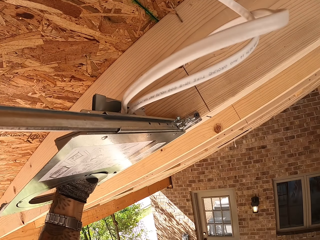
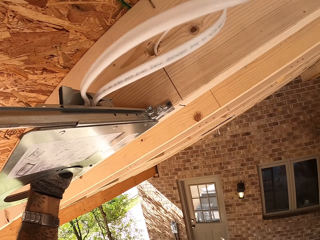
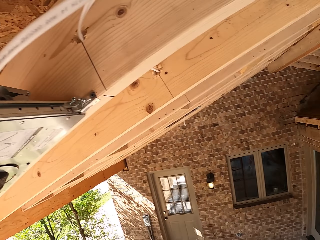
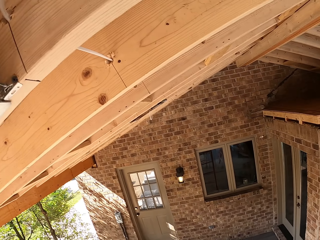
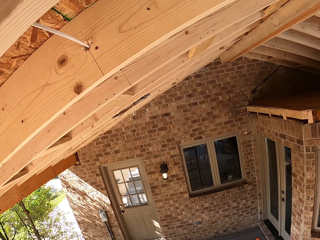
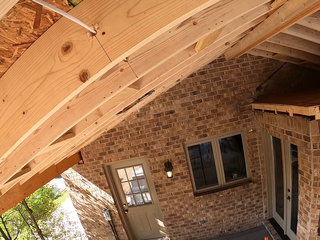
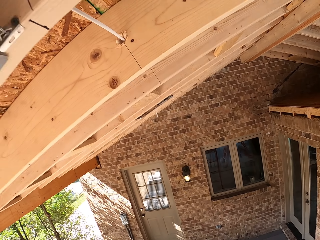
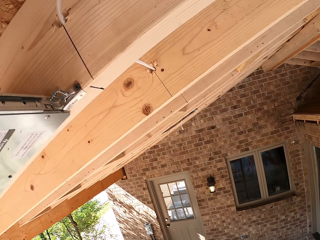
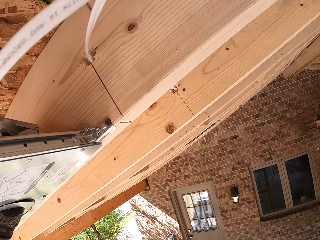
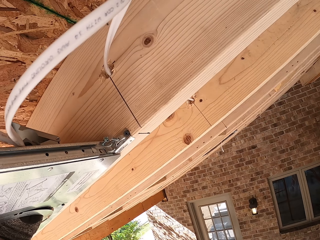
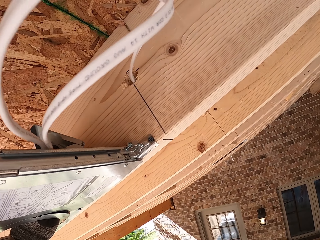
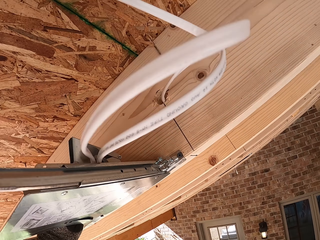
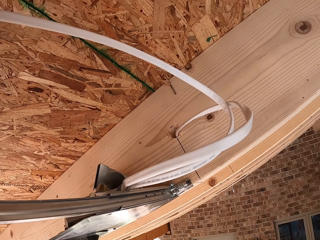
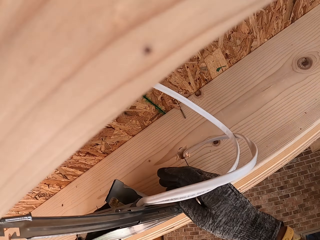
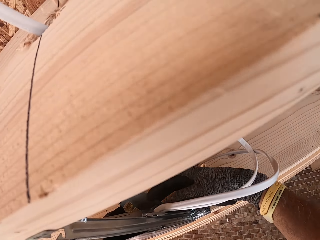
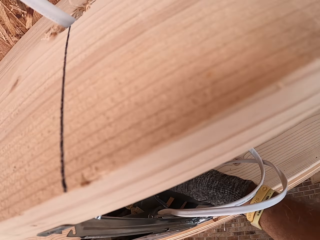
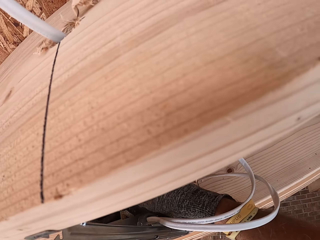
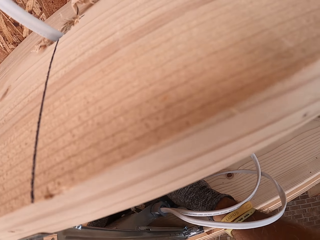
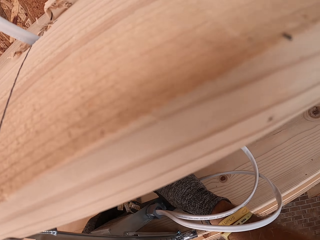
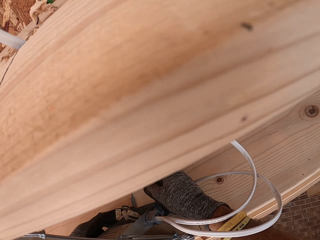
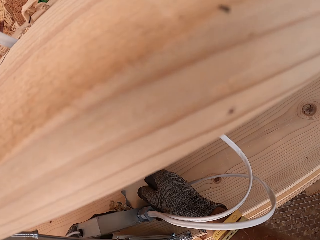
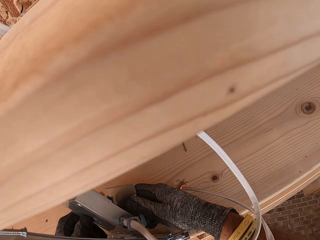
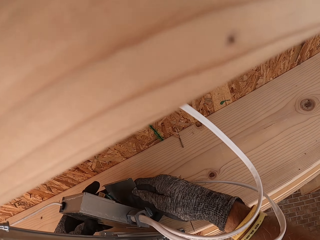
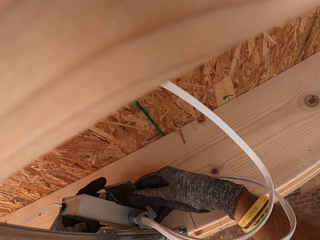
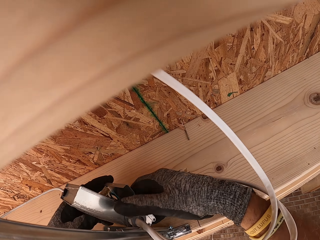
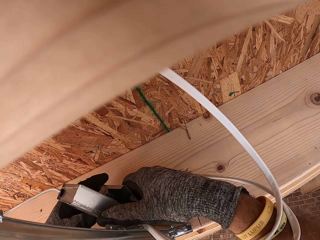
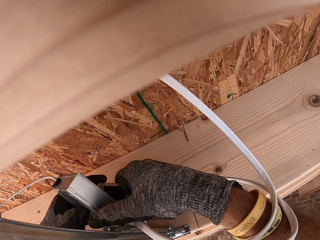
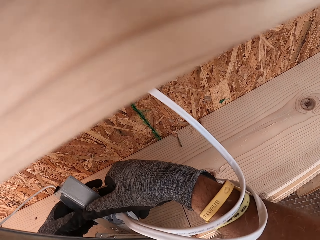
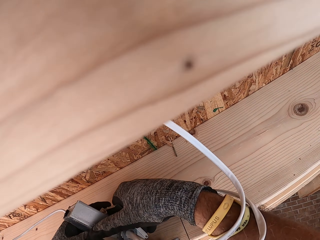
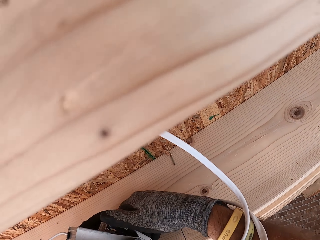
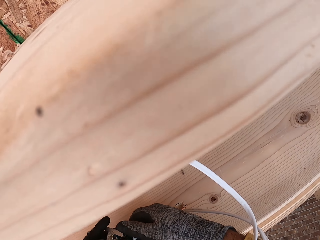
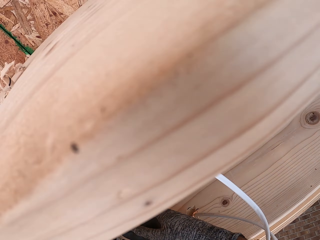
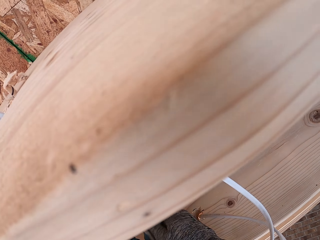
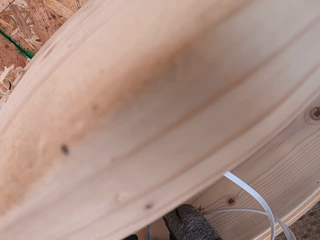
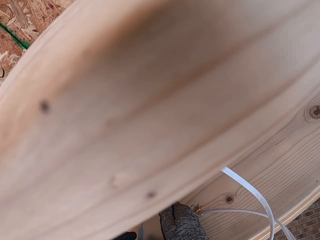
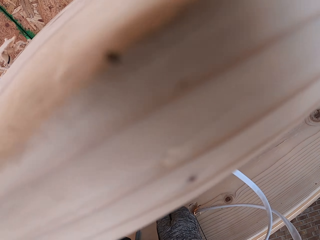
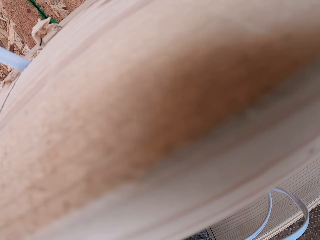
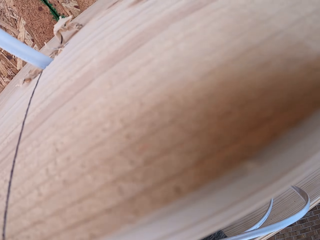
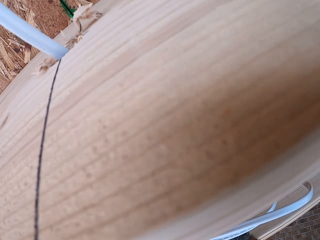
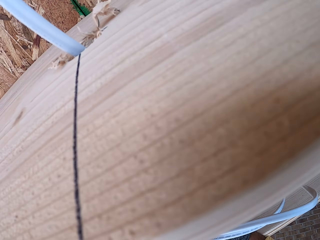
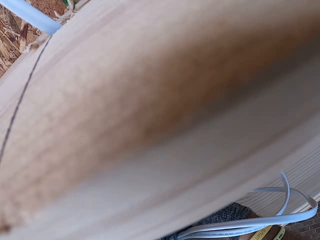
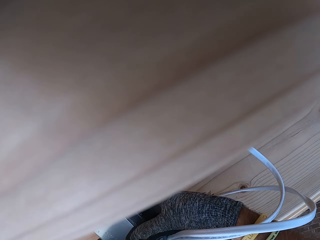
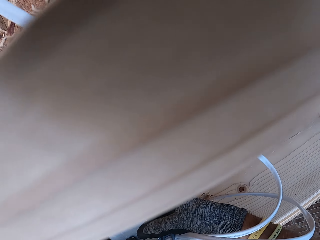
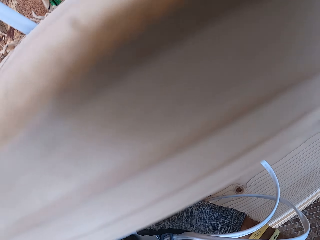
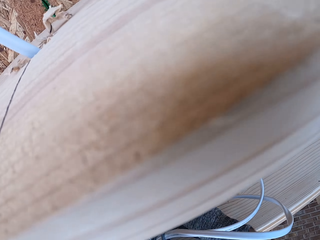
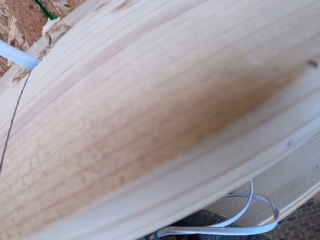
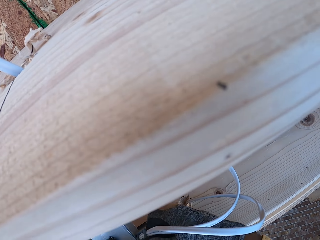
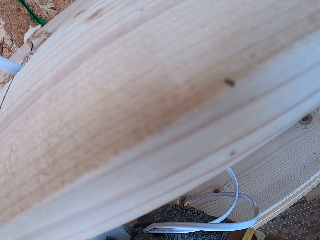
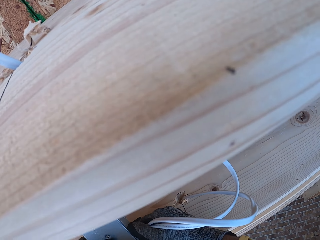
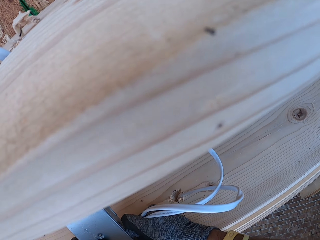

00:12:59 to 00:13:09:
The camera wearer looks around. They move the junction meter connection. They take the LED panel light adapter. They adjust wires inside the LED panel light adapter.

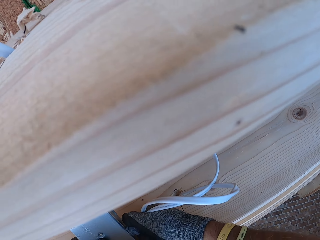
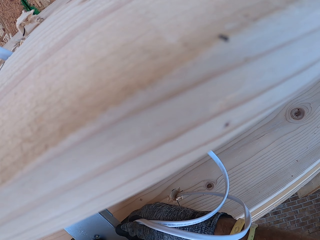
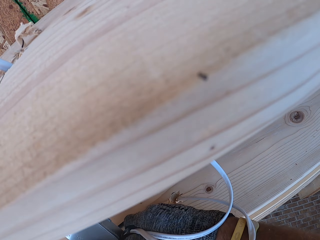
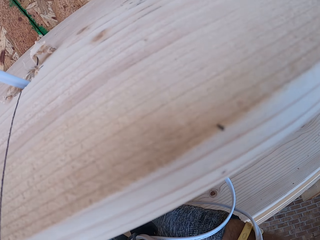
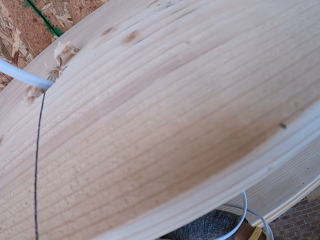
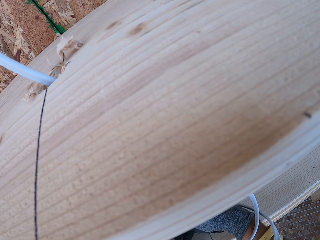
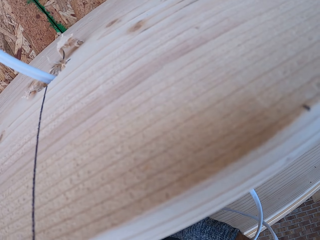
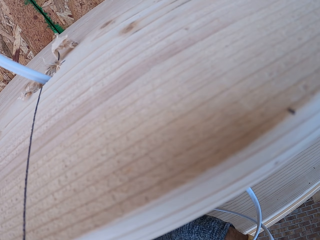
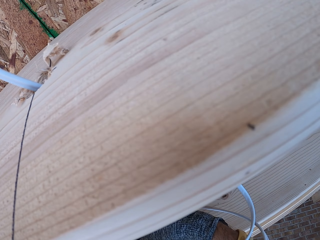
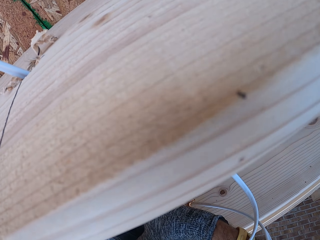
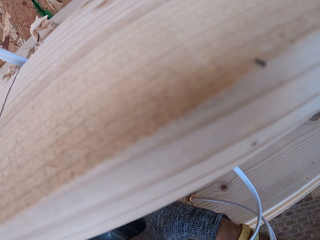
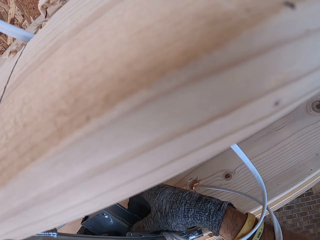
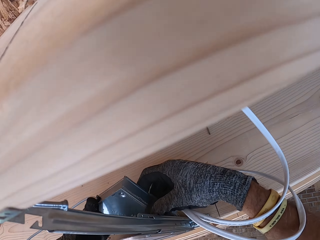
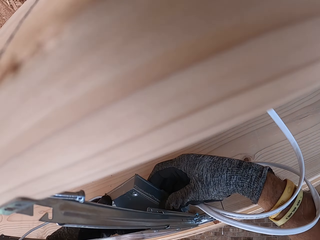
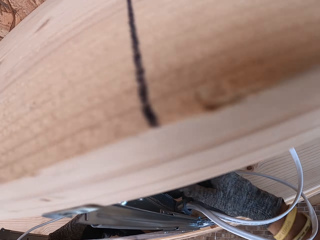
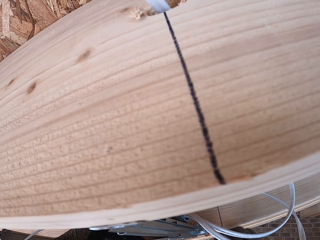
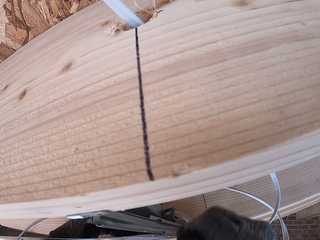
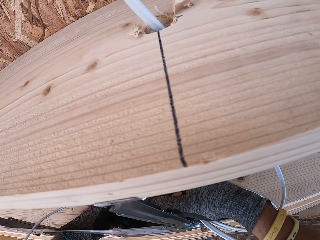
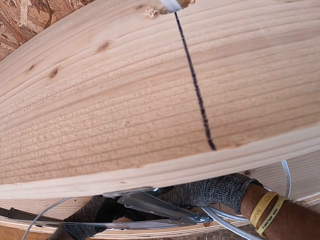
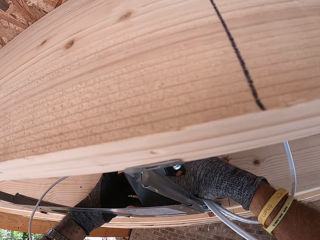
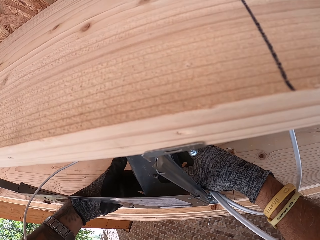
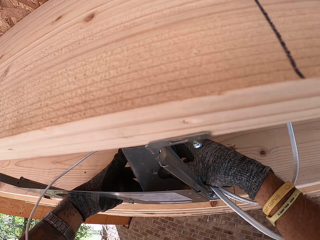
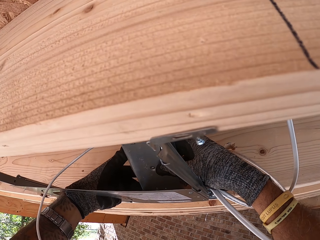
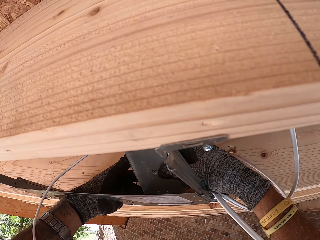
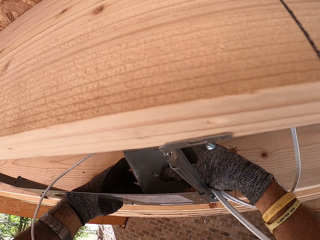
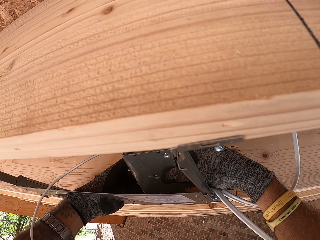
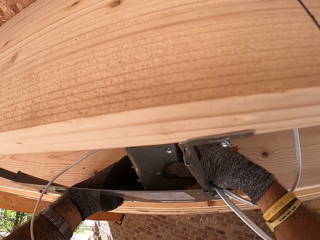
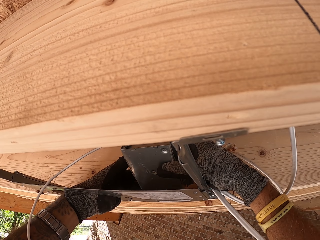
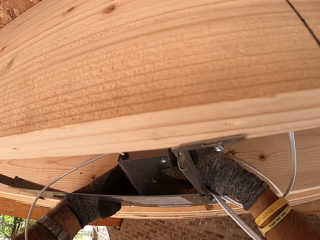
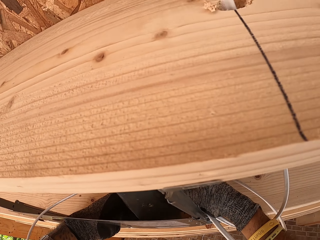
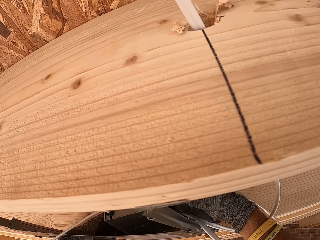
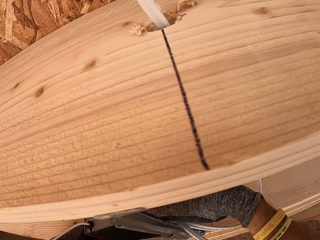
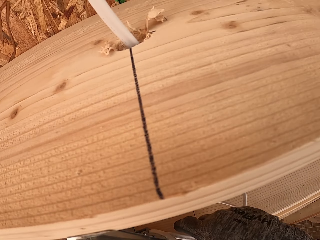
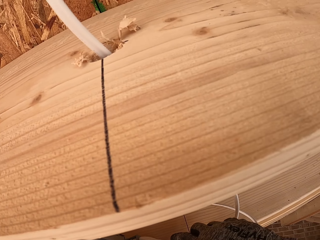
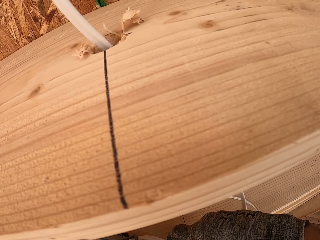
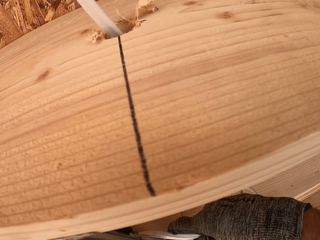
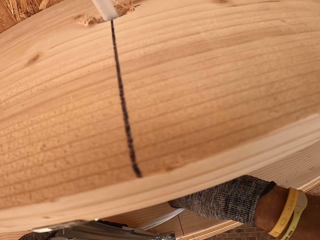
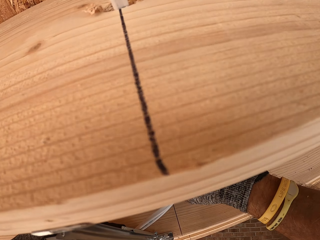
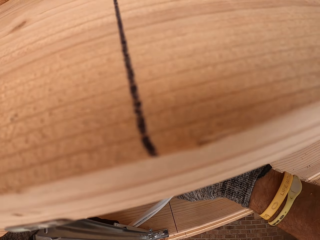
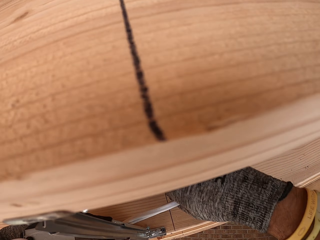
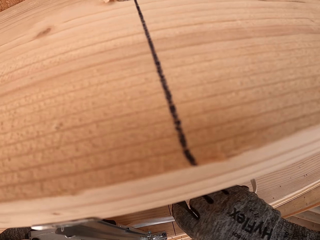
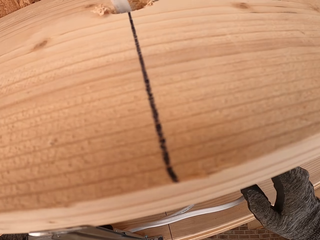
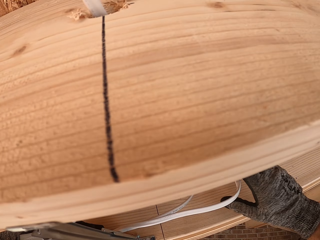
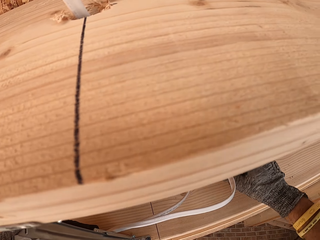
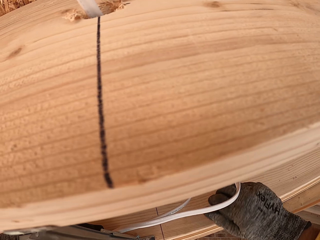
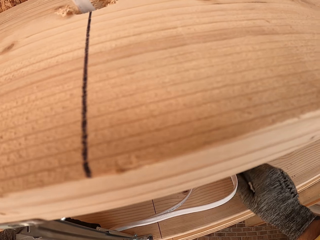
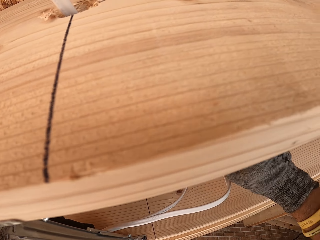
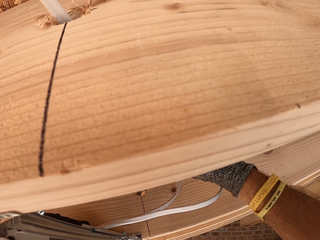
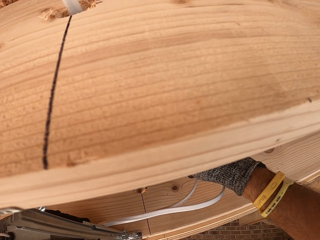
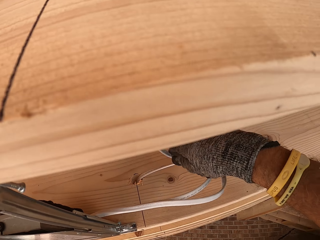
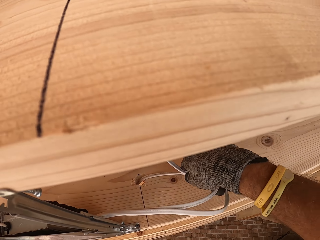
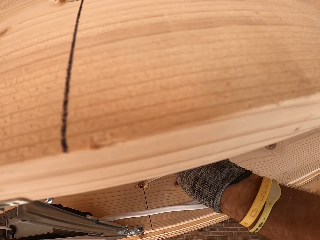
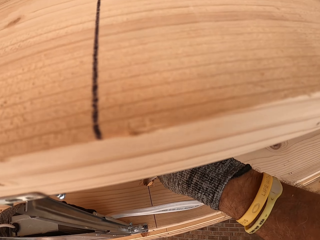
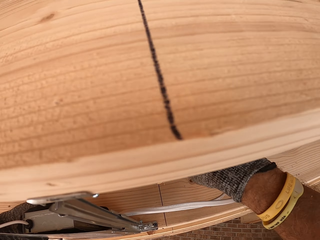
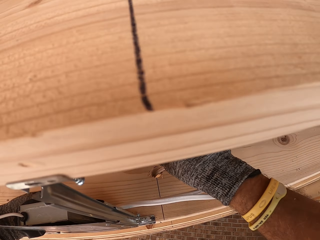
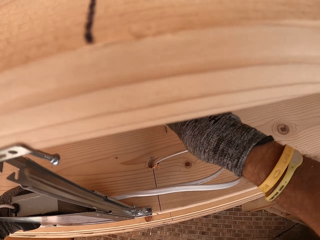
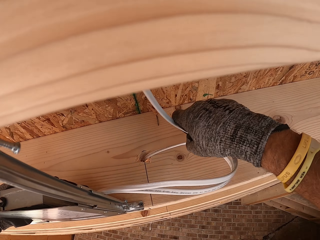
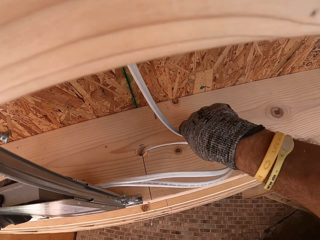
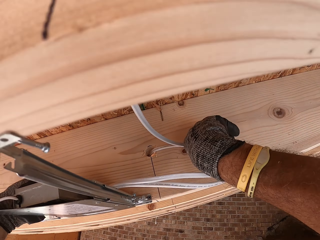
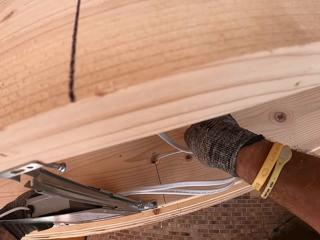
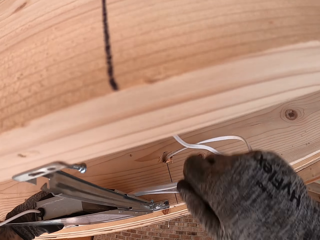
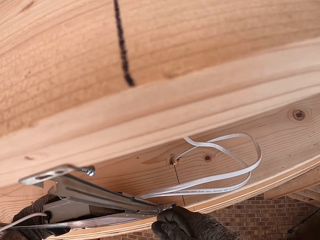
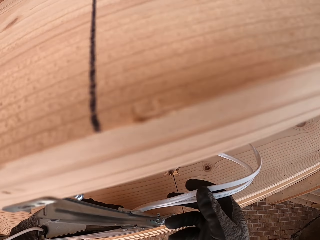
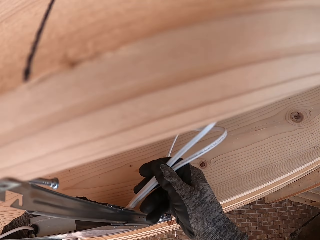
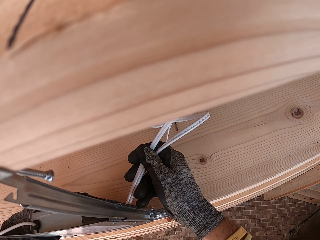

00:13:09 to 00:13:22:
The camera wearer sets the LED panel light adapter on the LED light cover. They adjust the wire. They fold the cable.
